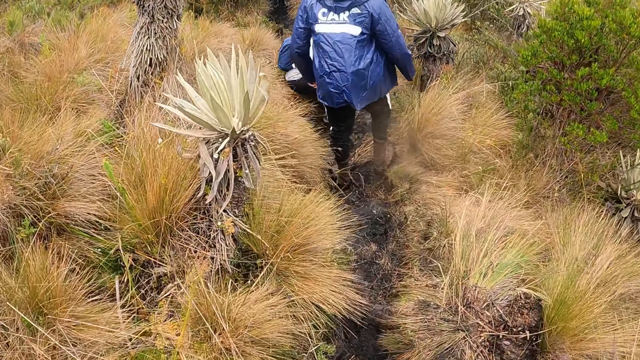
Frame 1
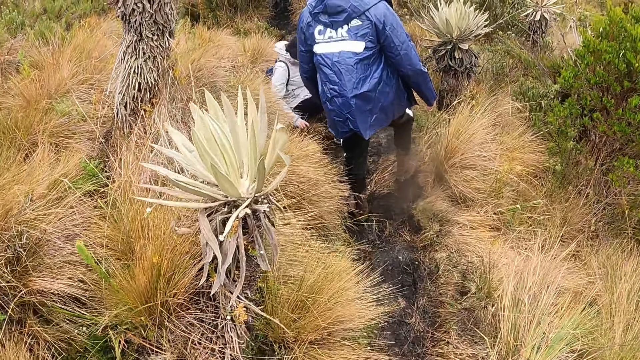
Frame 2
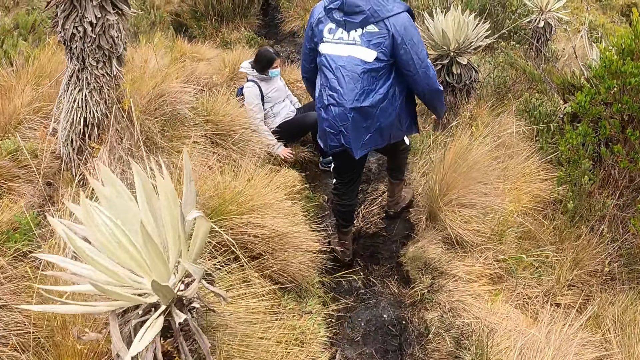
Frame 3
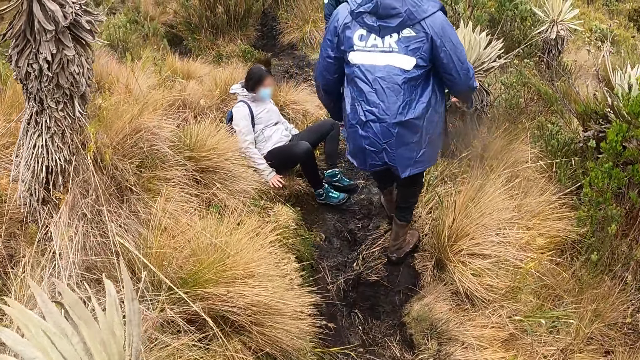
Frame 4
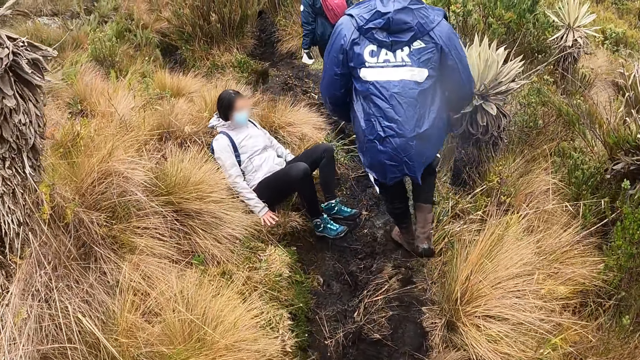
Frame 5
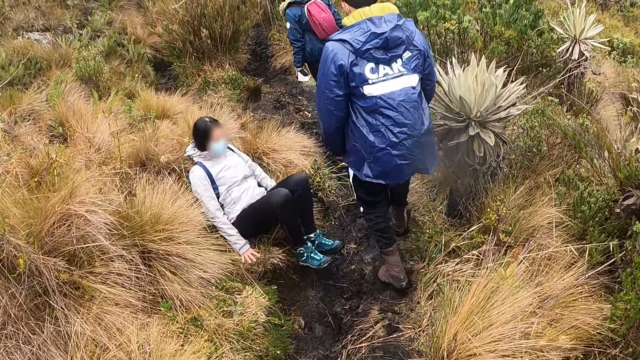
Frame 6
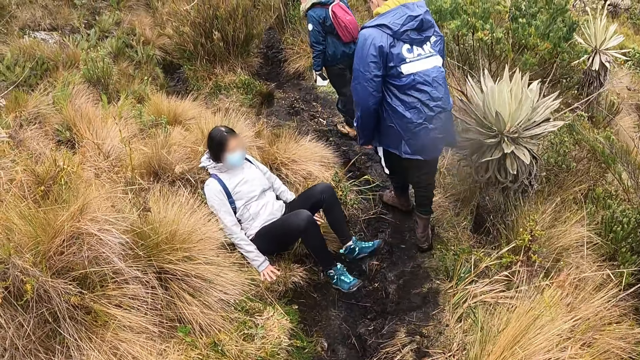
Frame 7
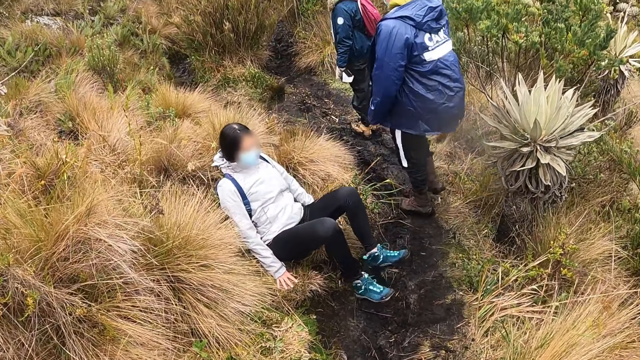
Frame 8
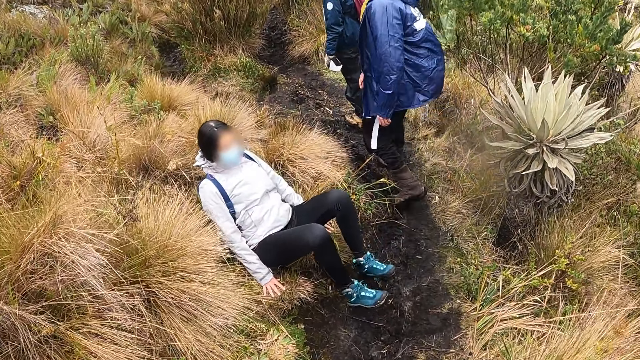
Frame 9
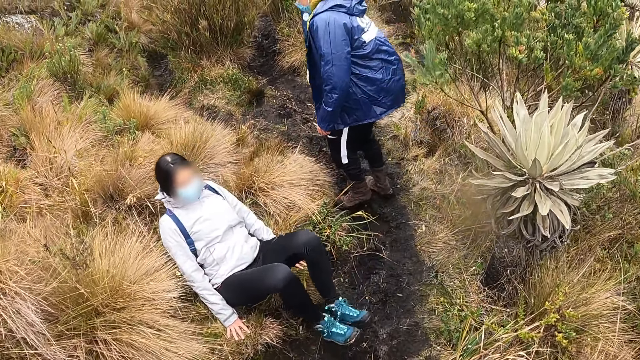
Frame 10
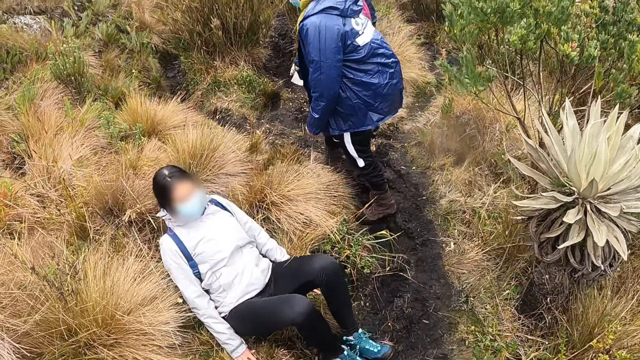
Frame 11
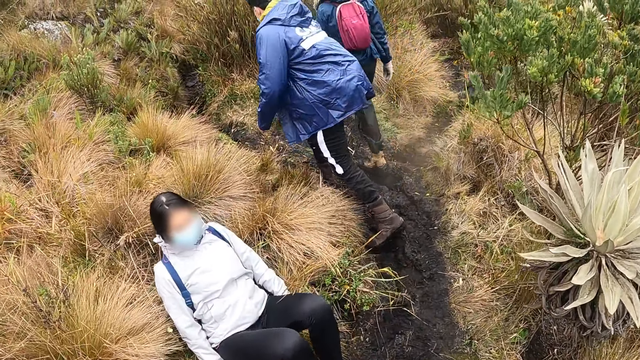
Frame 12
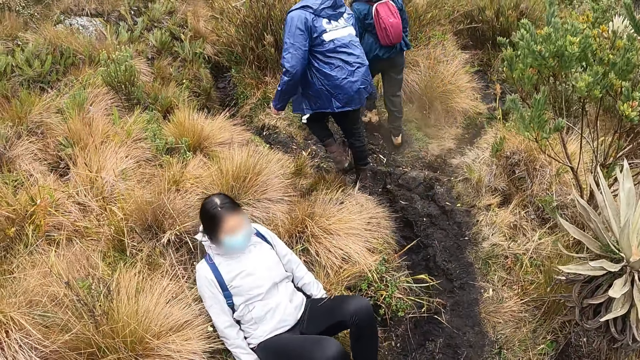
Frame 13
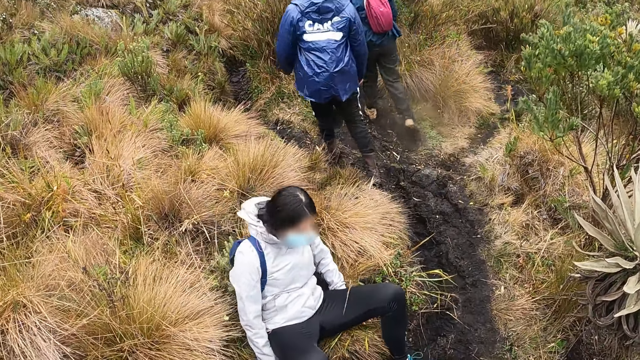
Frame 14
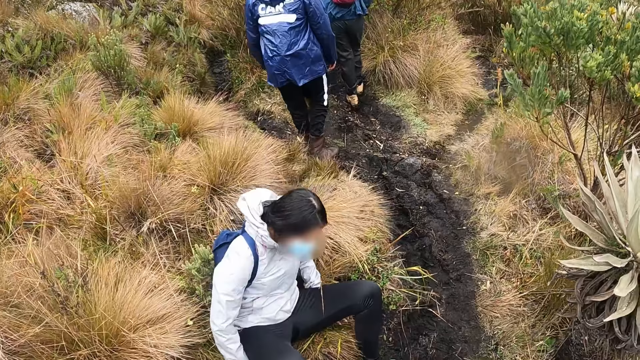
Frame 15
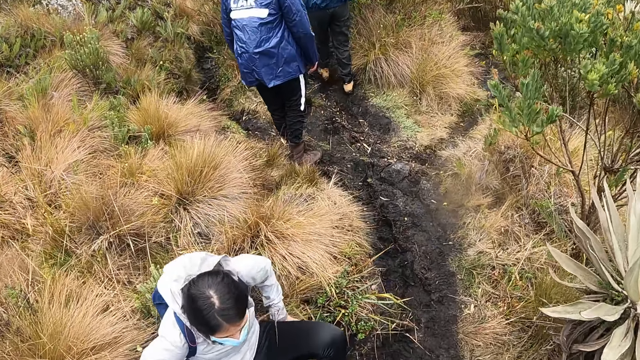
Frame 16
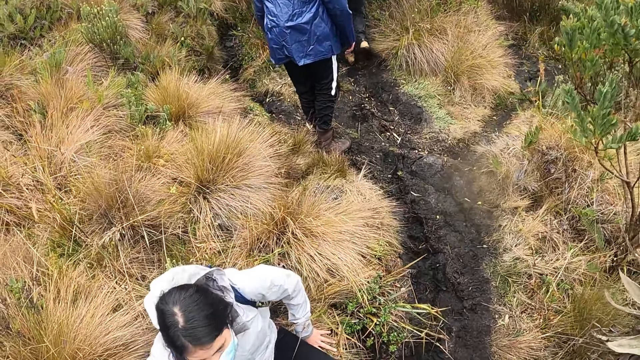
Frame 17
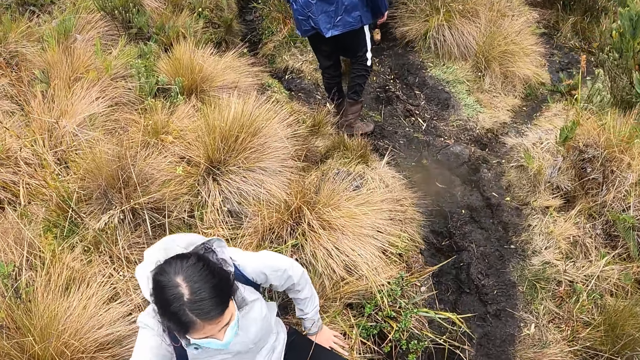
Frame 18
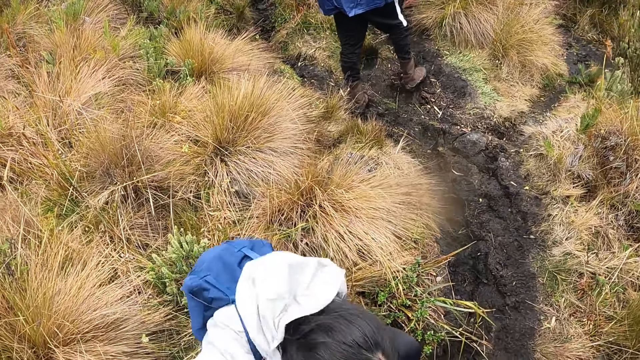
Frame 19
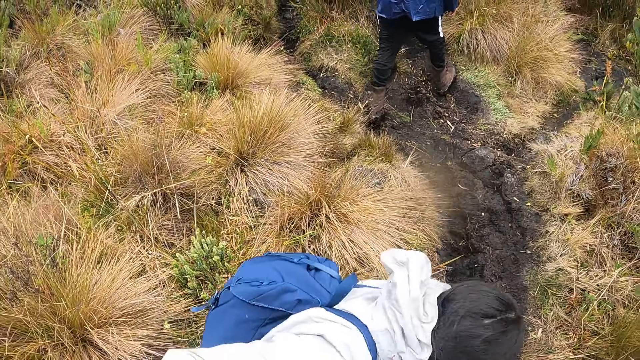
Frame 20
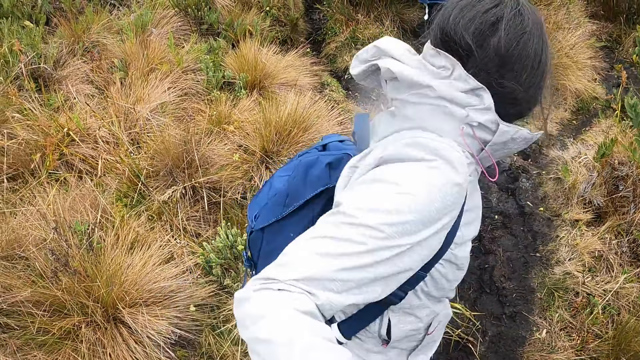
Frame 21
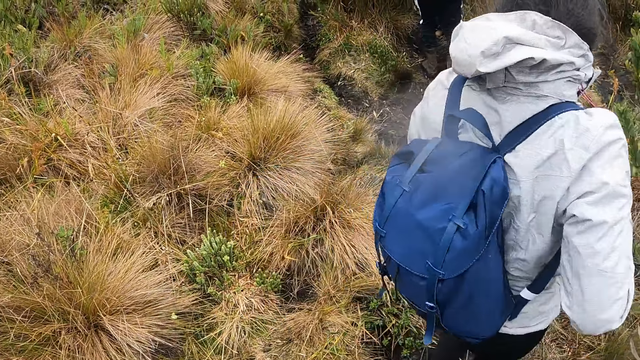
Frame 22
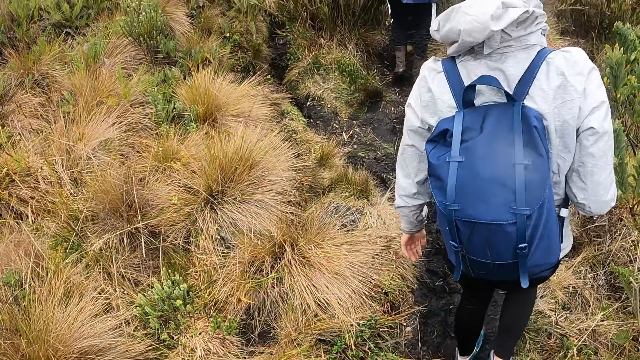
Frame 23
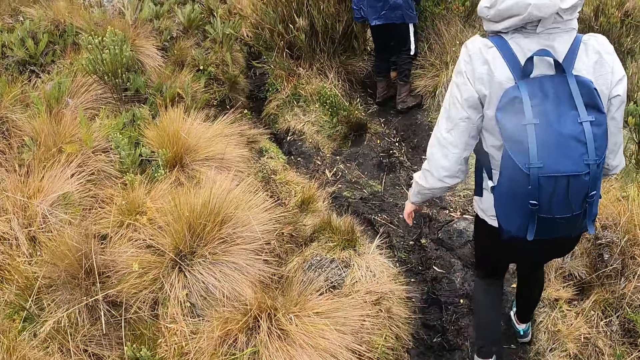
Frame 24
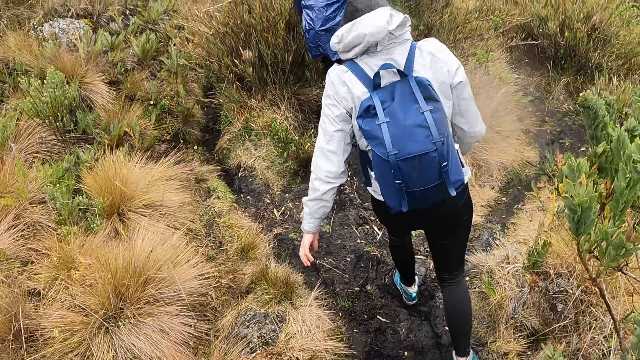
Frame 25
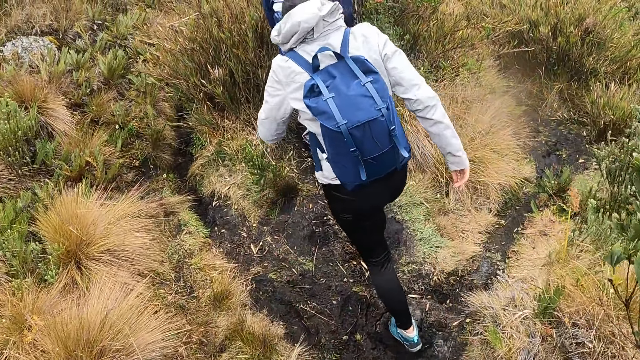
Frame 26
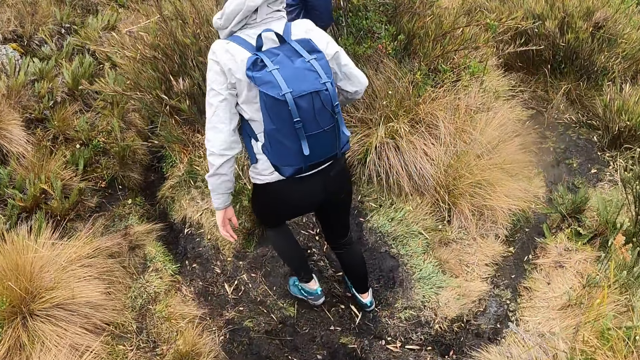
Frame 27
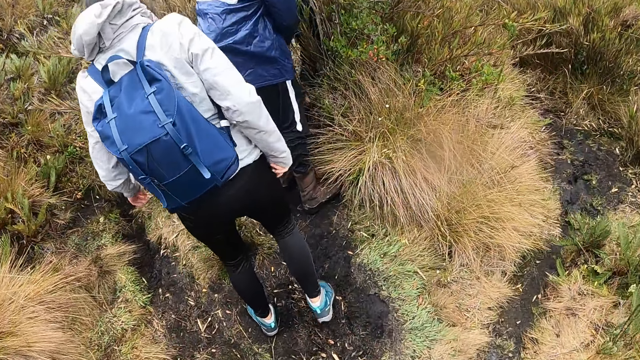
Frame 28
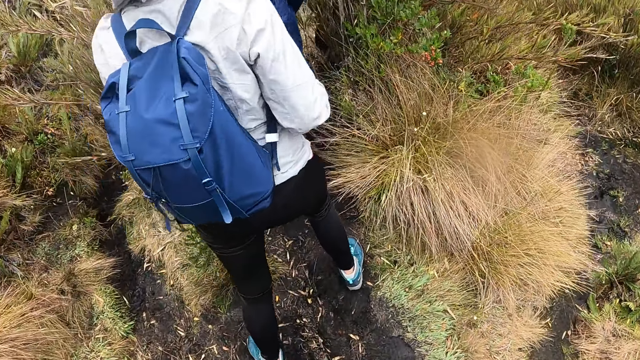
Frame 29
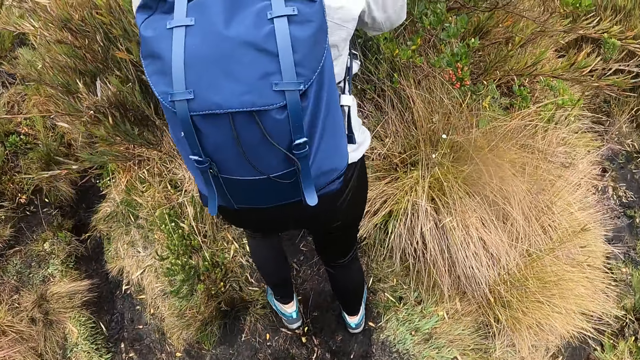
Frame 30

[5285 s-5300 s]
The camera wearer walks around. A woman sits on the grass on the hill. The woman dusts her pair of shoes. The woman stands up from the grass. The camera wearer walks along the pathway on the hill.

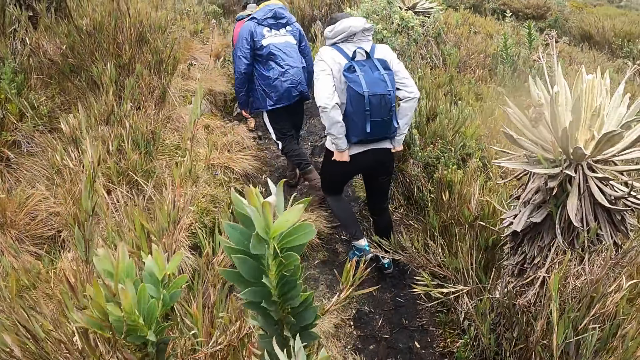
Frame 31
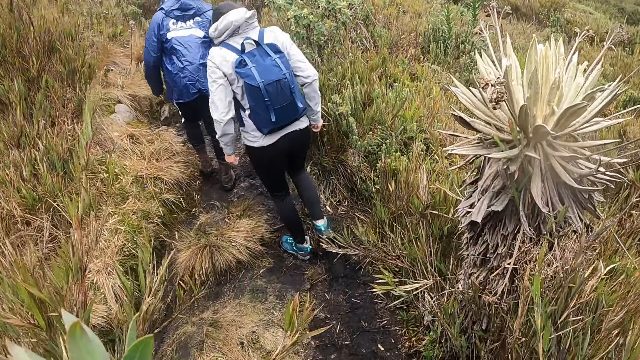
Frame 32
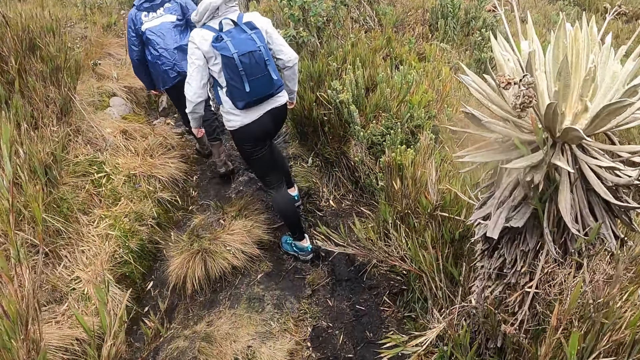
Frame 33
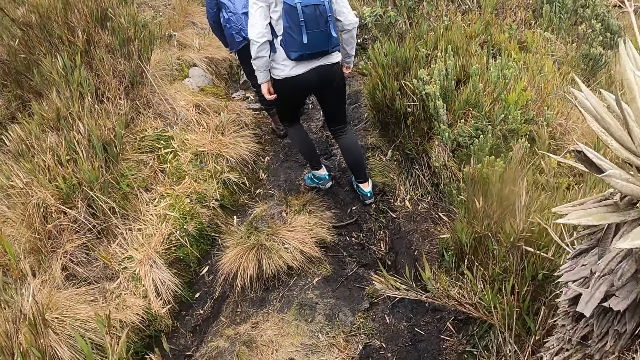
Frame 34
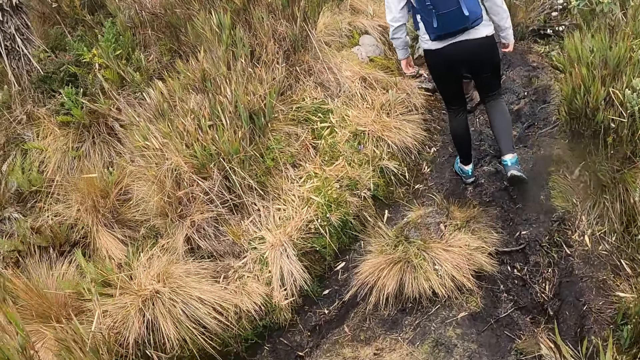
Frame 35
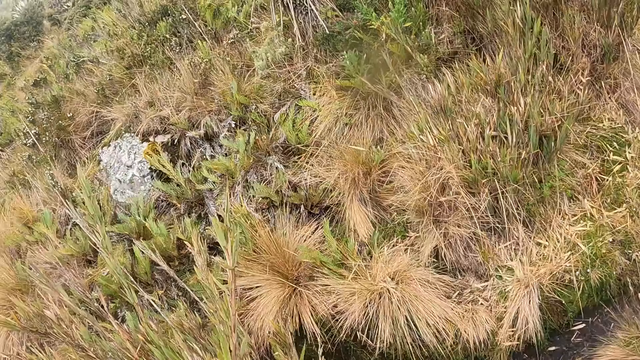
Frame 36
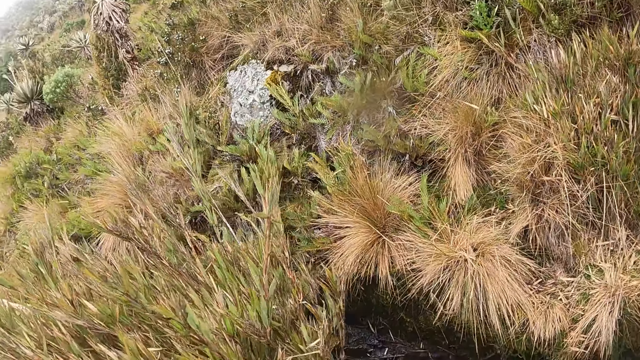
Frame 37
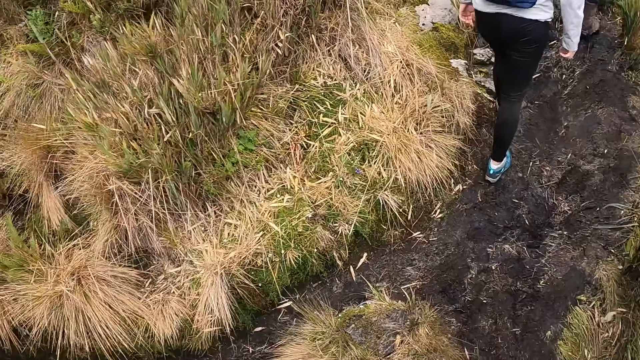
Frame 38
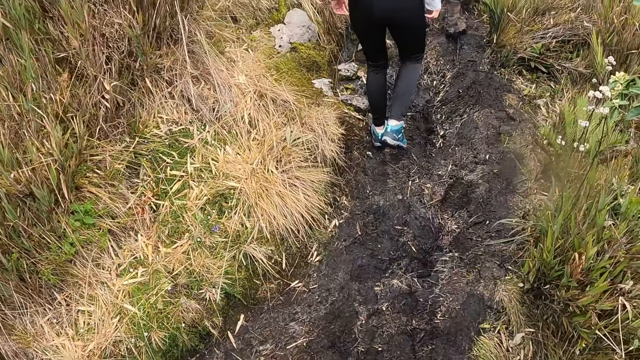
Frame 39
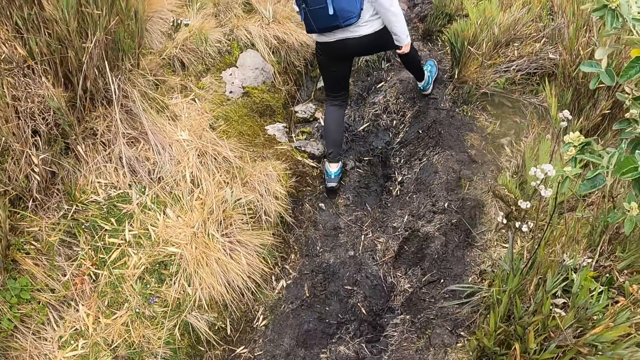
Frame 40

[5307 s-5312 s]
The woman pulls her jacket down with both hands.
